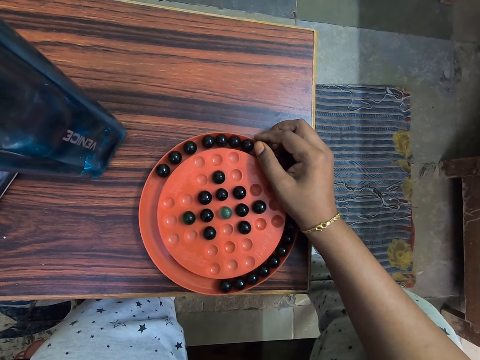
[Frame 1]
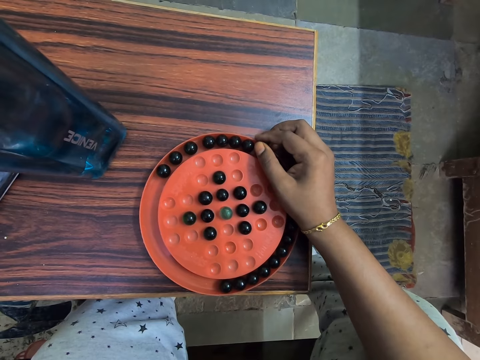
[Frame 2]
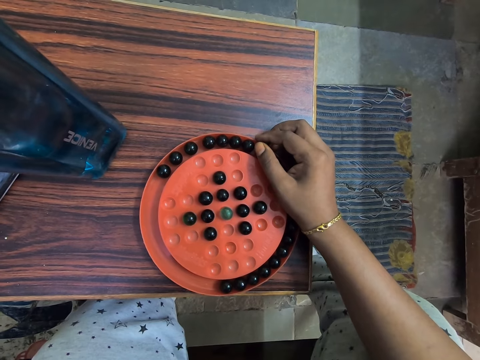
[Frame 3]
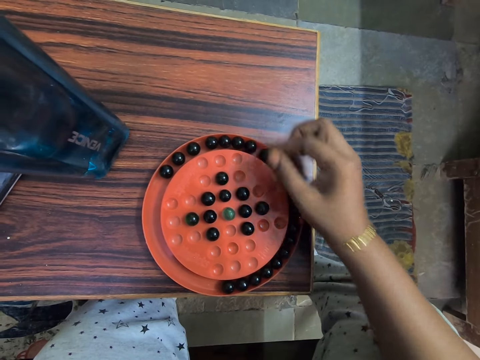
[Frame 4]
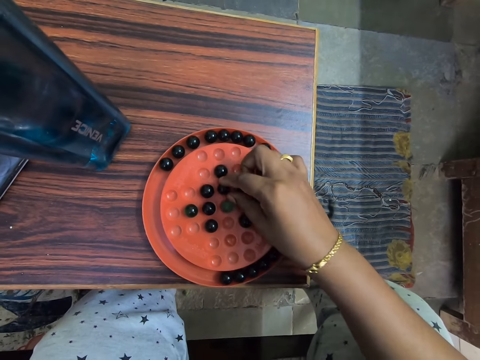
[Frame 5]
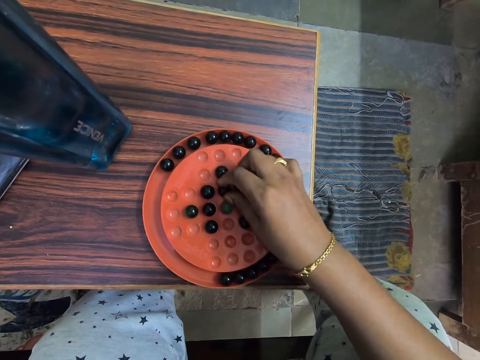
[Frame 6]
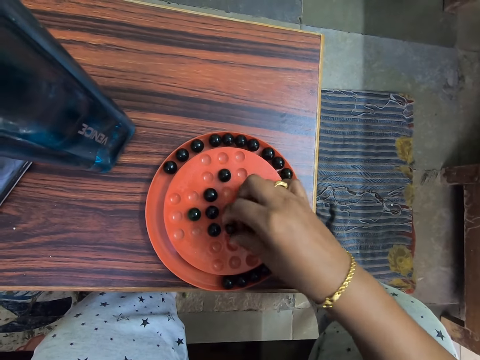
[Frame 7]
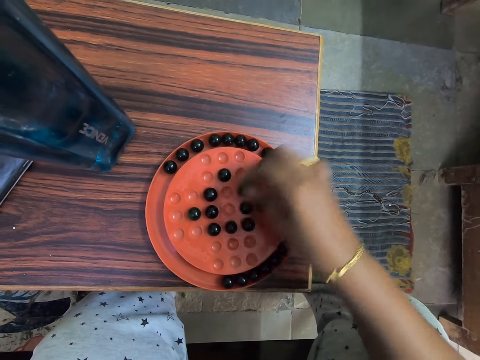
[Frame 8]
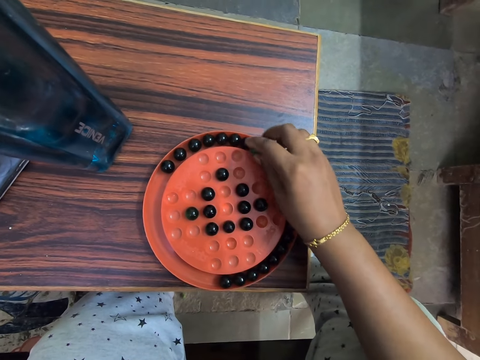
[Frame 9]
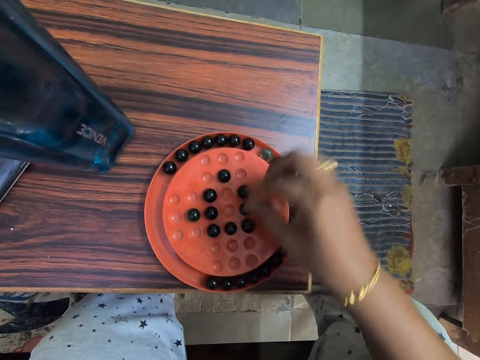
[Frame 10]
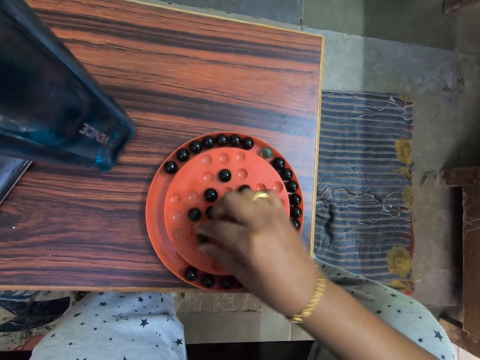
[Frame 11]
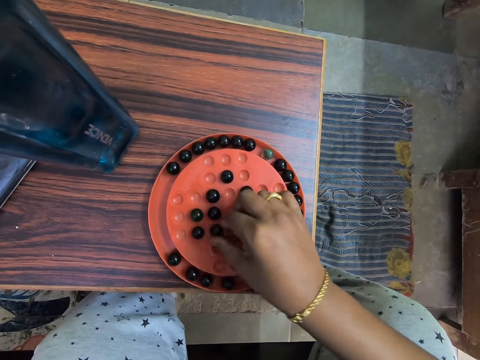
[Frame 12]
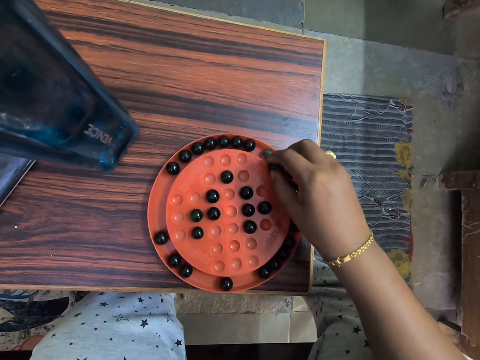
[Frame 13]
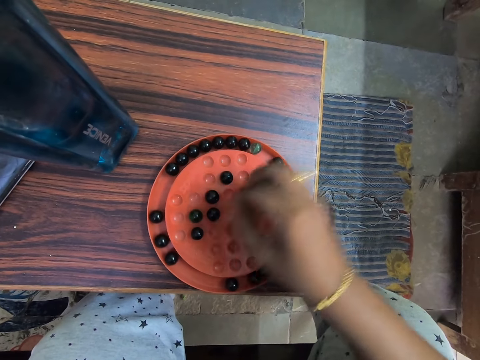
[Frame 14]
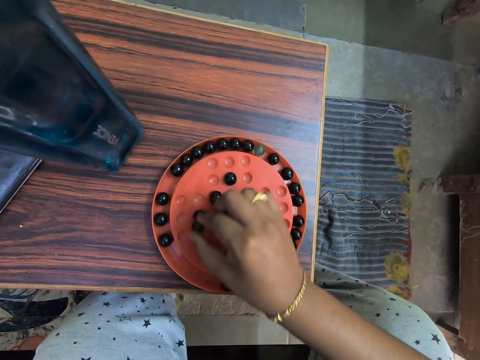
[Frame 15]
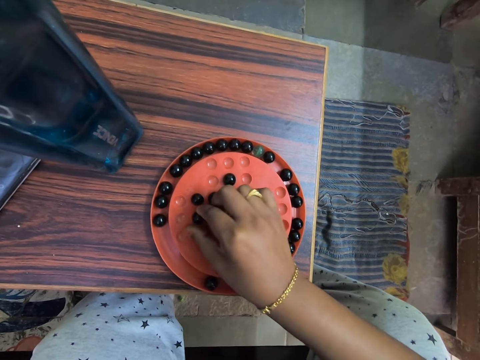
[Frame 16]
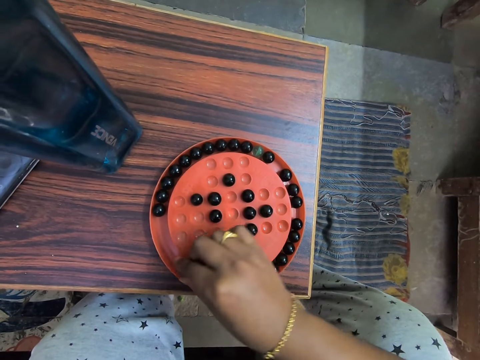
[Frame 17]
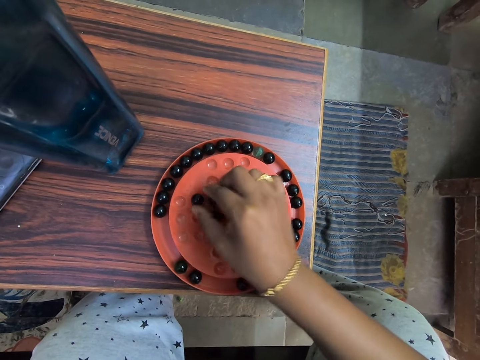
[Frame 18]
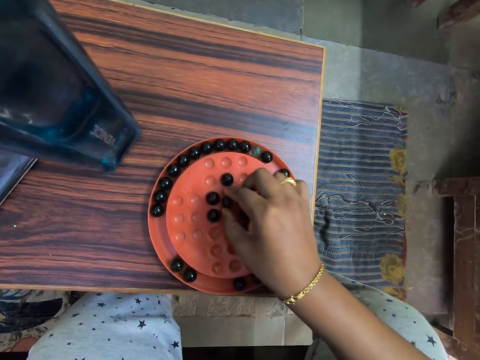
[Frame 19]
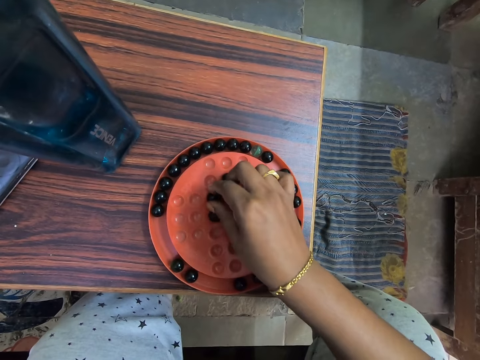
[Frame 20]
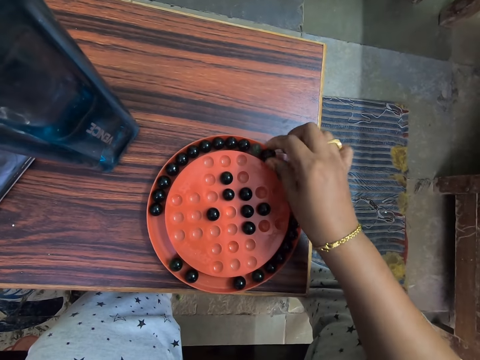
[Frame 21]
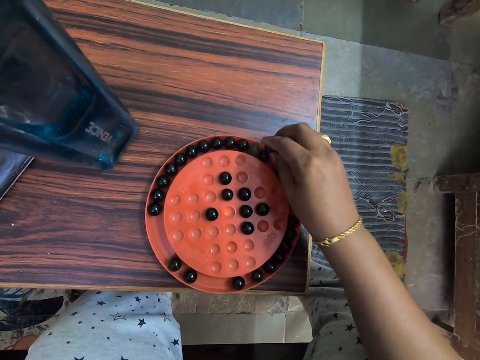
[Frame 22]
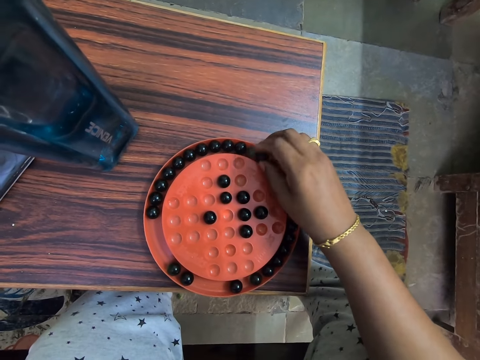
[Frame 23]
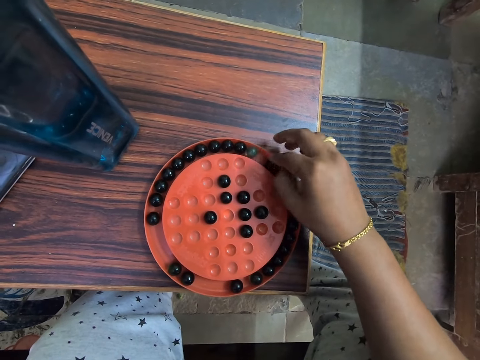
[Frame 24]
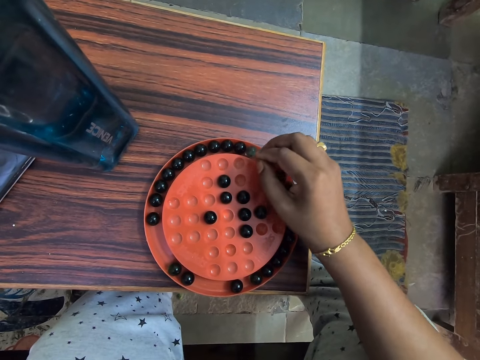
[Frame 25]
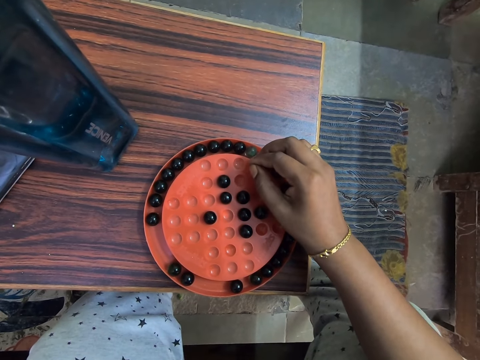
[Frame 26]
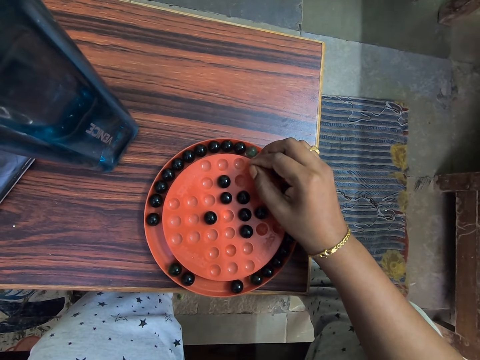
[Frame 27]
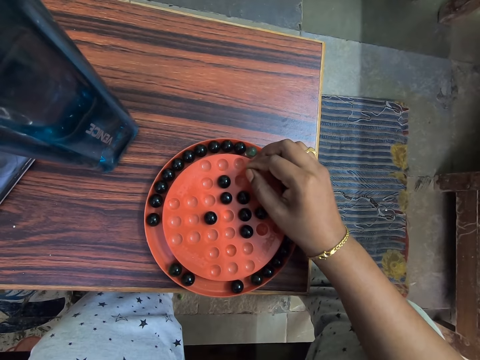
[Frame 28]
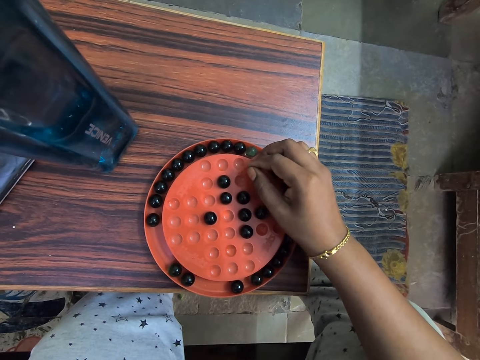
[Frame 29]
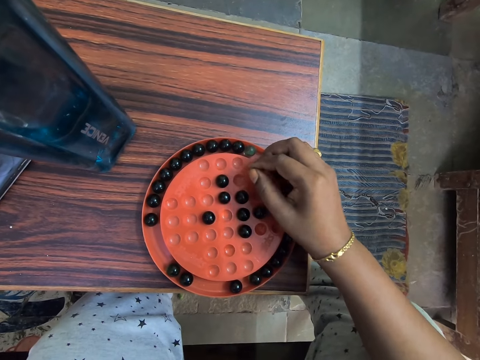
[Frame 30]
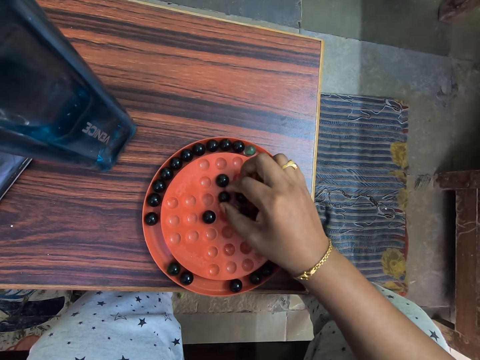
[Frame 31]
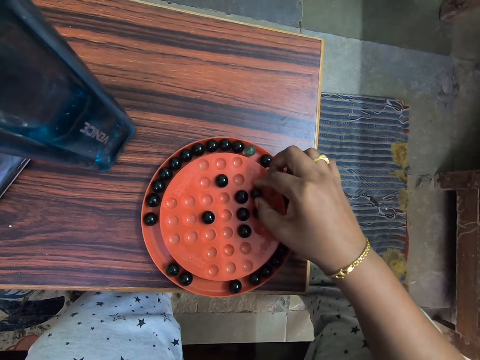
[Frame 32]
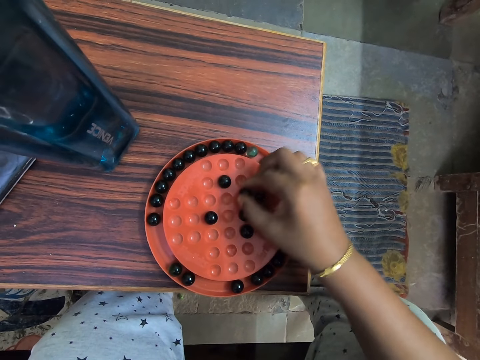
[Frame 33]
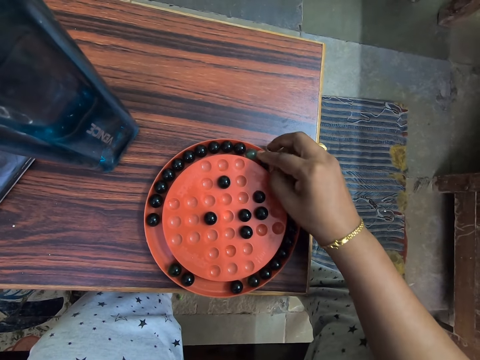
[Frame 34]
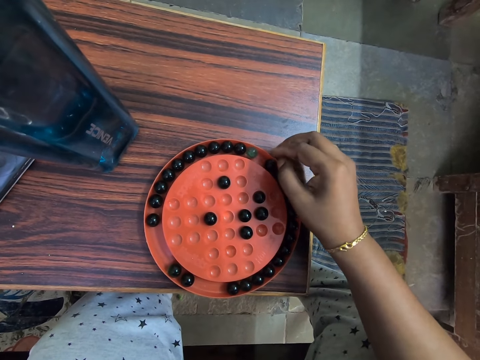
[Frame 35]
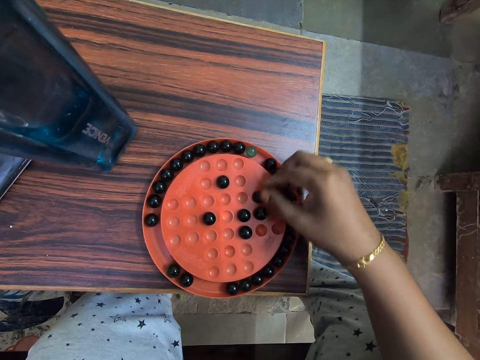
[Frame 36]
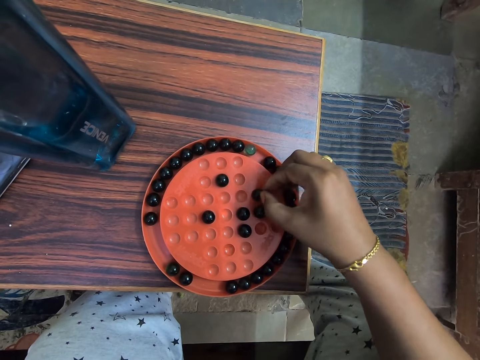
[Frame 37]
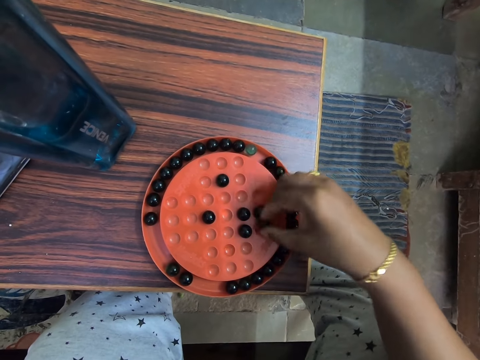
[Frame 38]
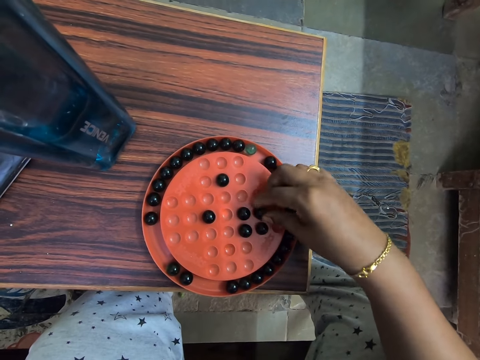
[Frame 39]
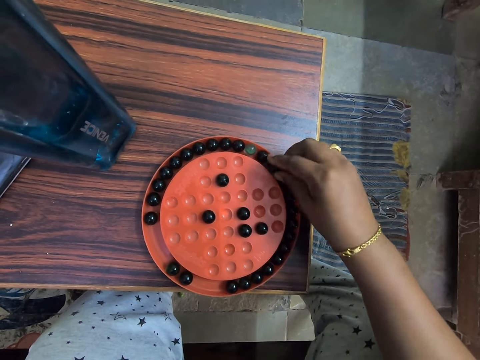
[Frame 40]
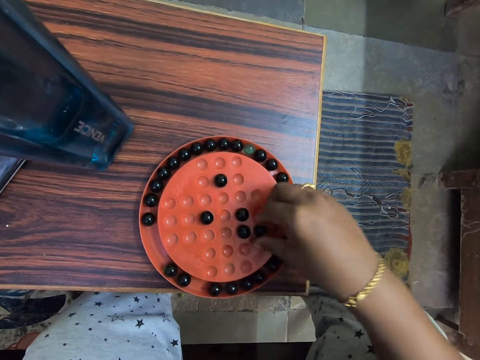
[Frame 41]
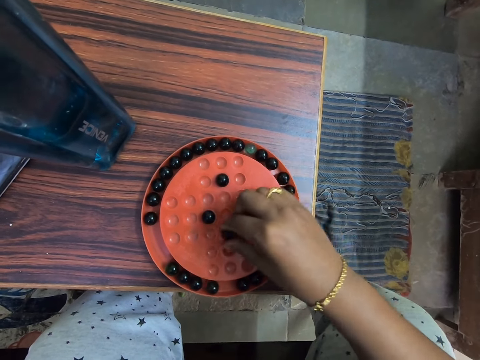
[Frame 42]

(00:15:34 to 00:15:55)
The camera wearer grabs the marble. They play mancala. They stare at the mancala. They play mancala.

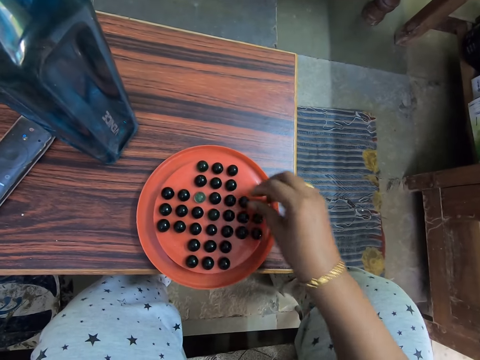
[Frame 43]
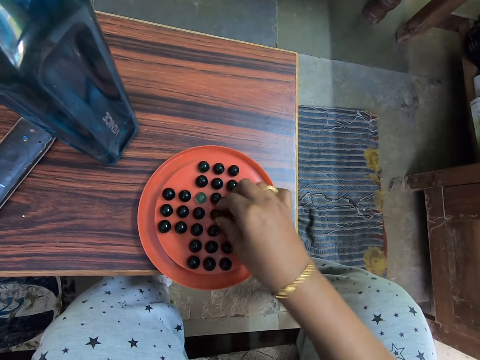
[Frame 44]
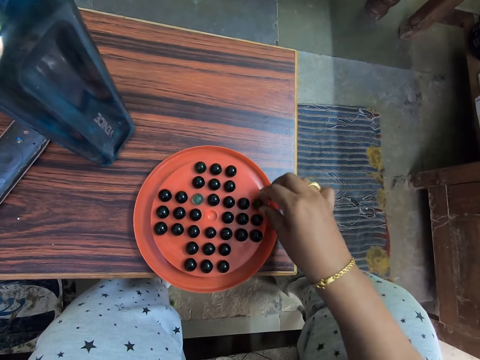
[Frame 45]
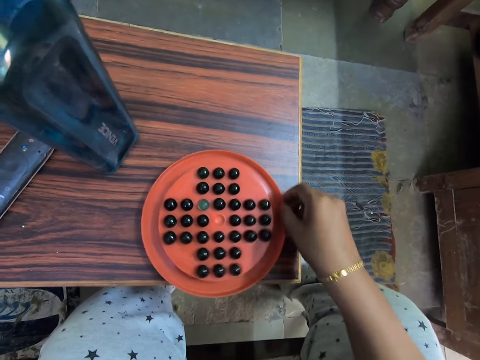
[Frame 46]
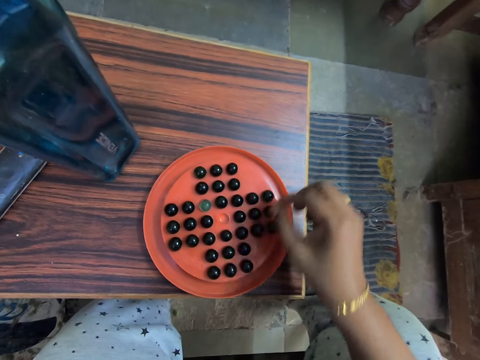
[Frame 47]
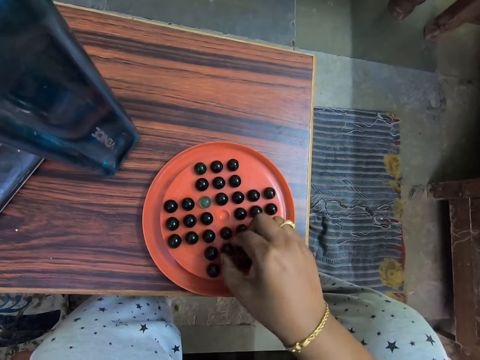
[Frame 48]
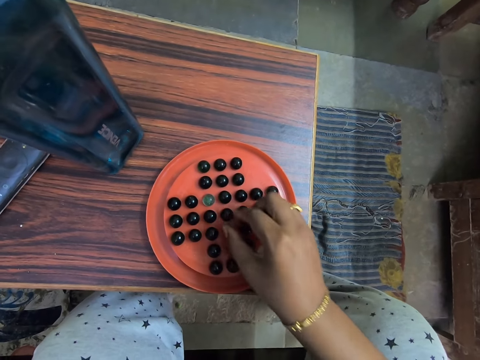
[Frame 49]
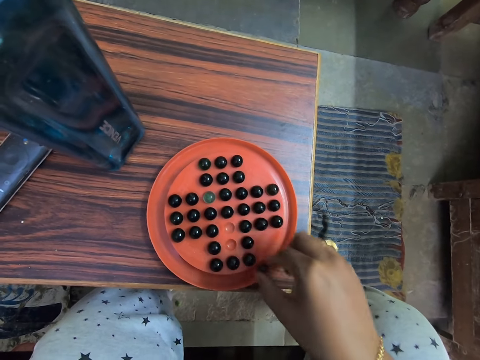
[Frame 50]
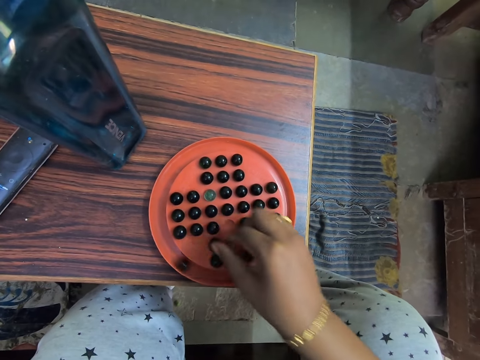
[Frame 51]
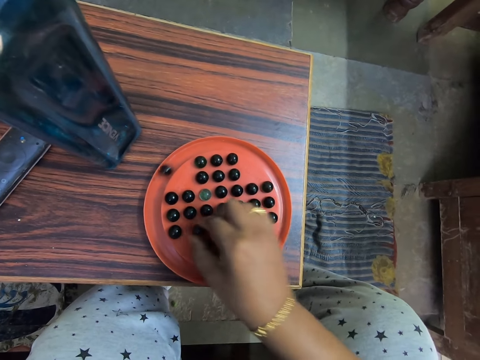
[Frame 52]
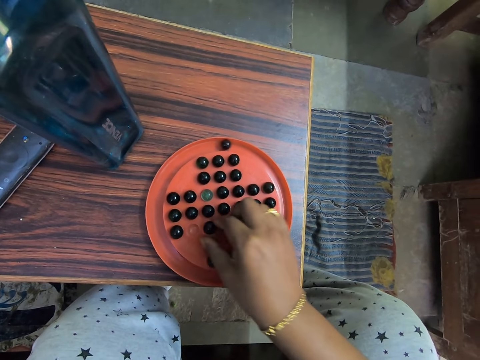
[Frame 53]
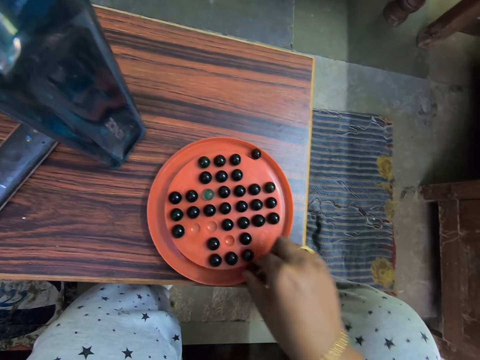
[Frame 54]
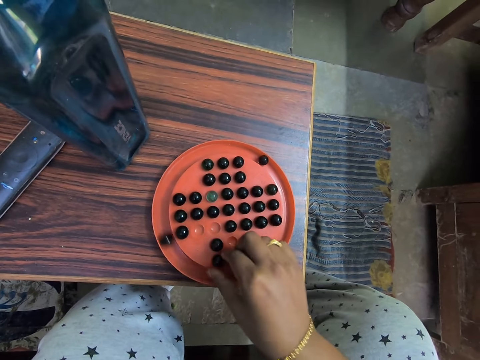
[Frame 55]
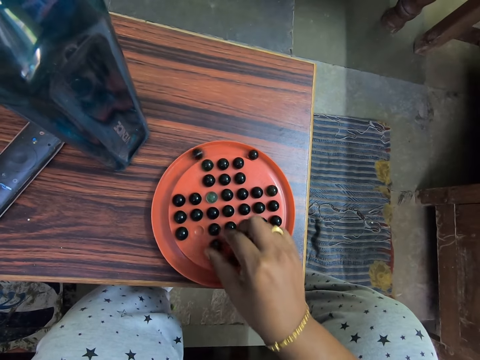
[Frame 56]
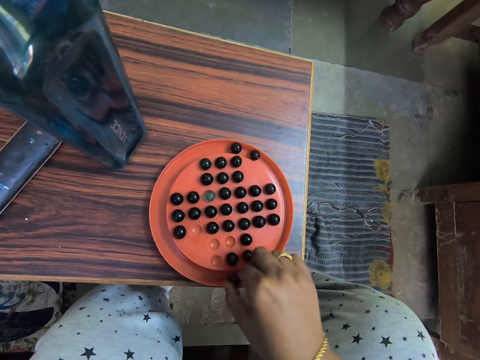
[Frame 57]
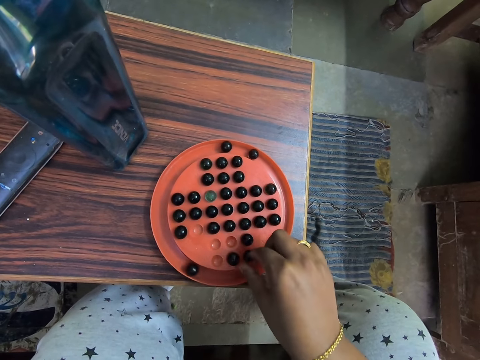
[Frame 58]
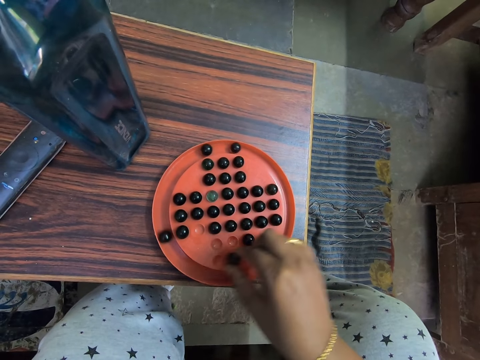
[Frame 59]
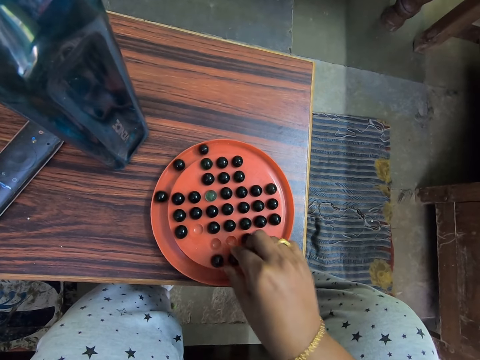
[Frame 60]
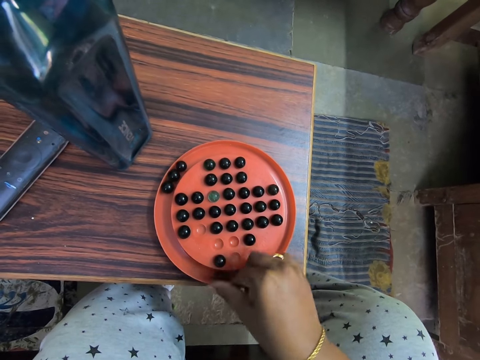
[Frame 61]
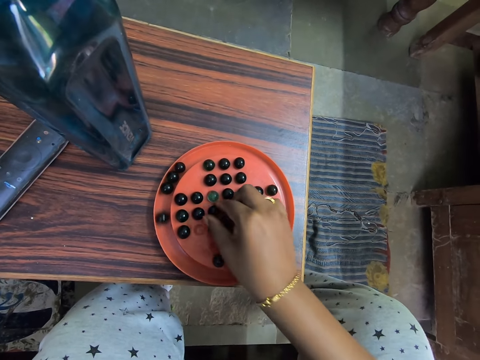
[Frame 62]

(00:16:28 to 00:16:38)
The camera wearer pulls the mancala board. They play mancala.
